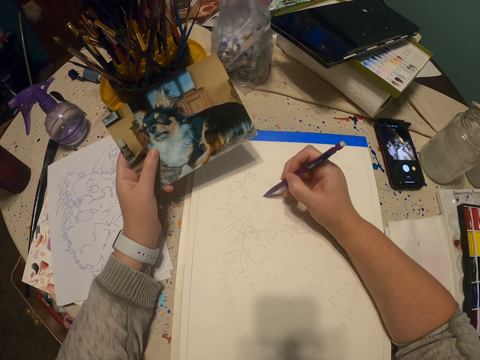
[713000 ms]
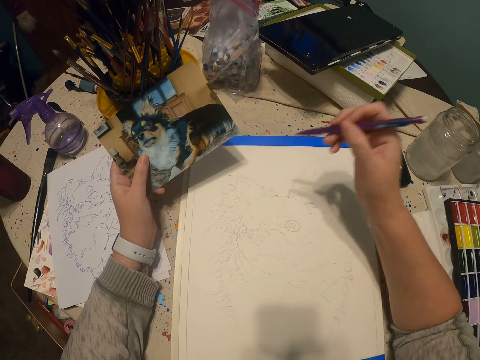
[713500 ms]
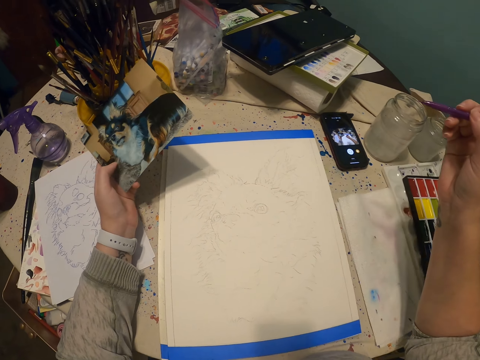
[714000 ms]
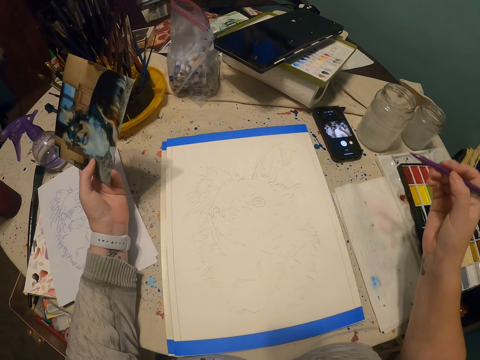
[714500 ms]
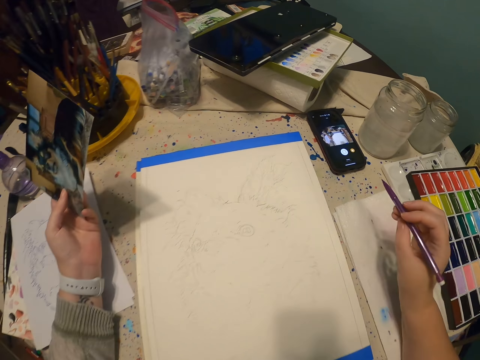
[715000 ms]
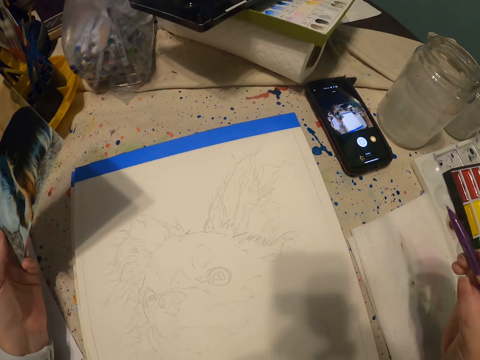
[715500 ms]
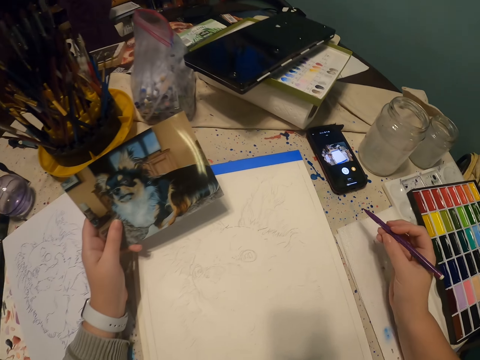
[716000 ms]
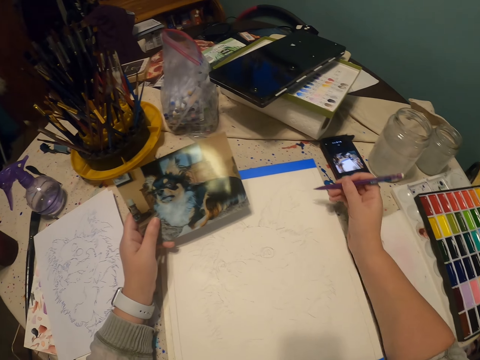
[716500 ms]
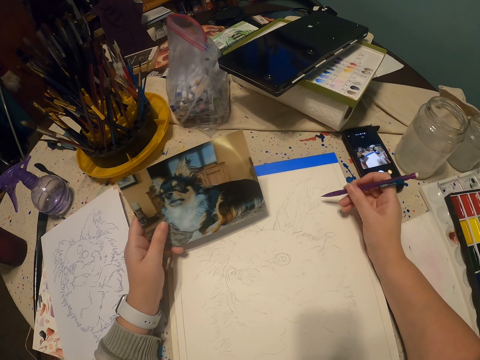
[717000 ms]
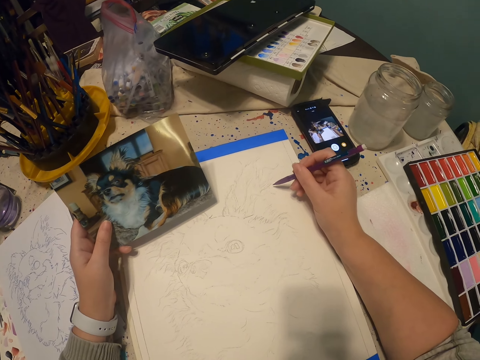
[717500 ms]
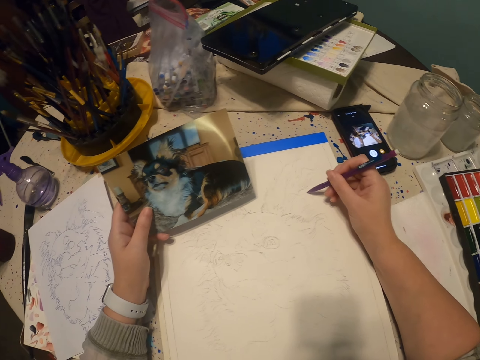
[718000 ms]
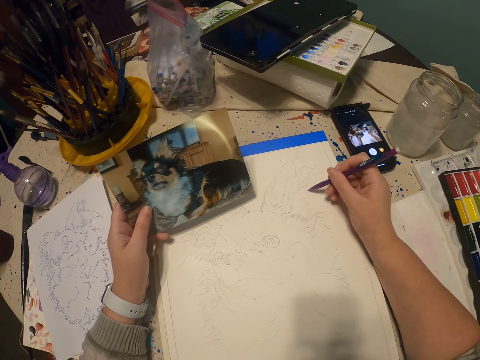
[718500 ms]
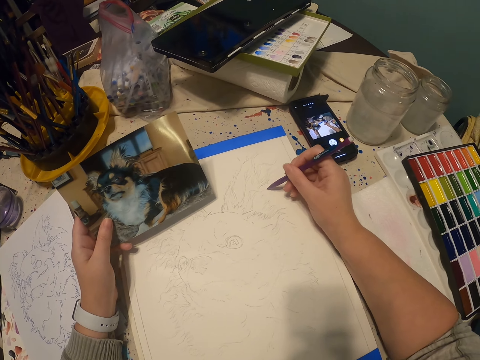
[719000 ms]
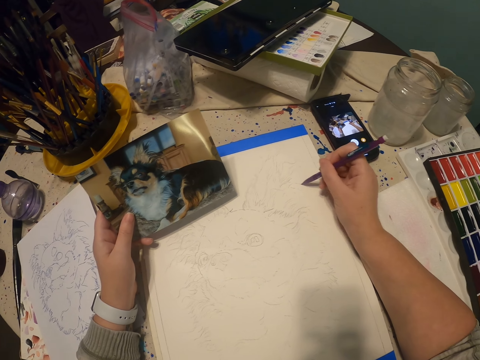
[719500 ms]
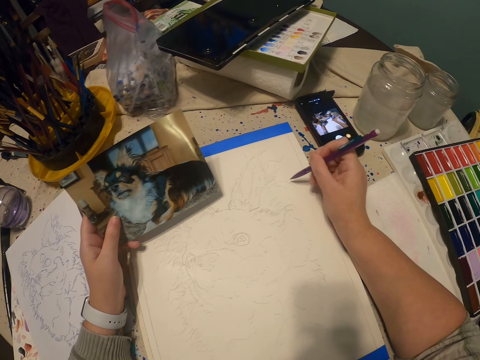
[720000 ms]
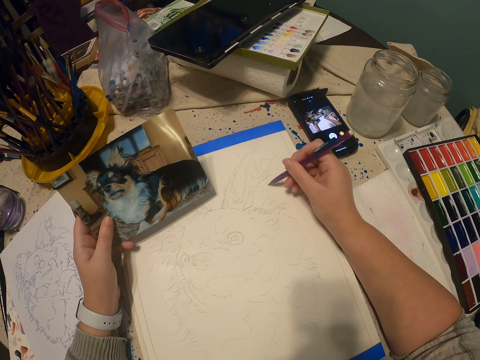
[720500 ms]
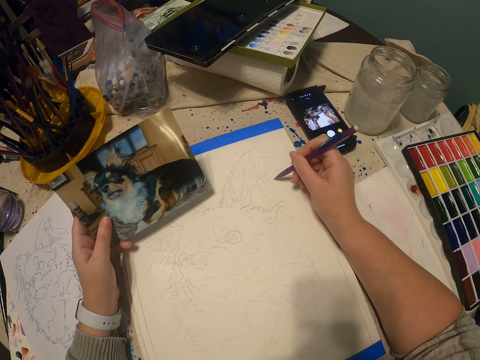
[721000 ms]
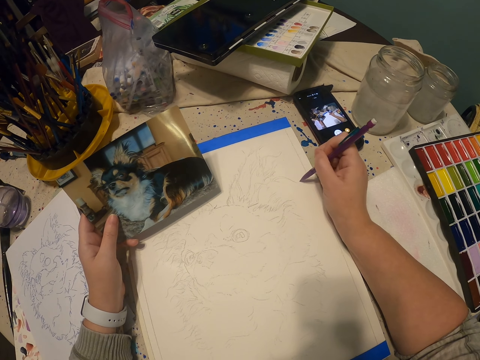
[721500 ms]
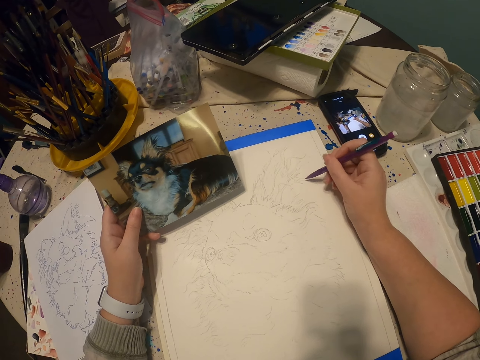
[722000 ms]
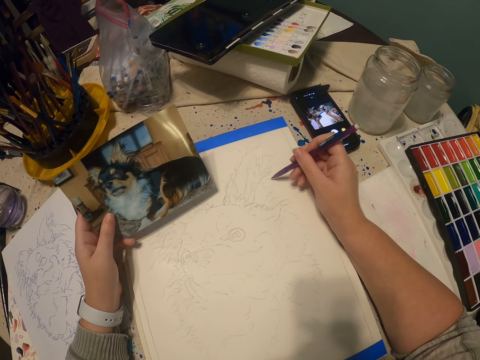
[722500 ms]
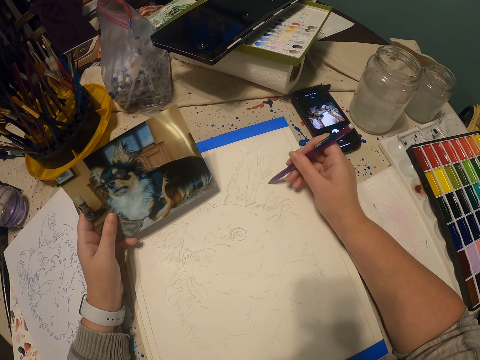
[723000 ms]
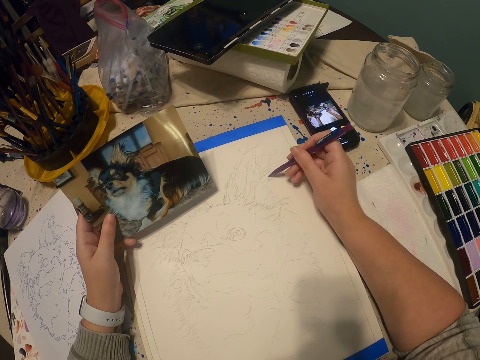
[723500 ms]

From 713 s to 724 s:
The camera wearer moves a hand. They draw a sketch on a drawing book with a pencil.

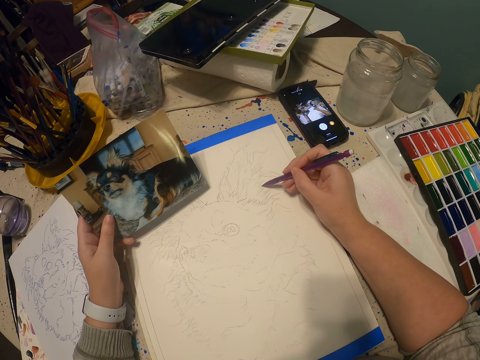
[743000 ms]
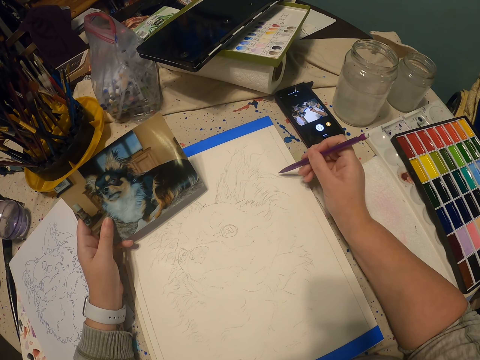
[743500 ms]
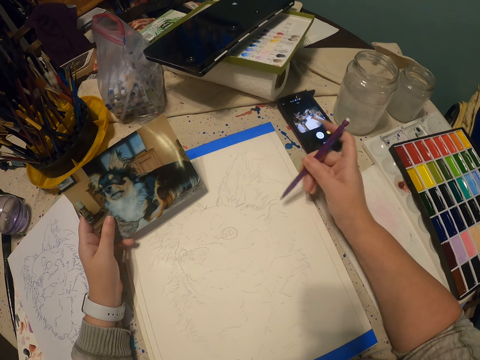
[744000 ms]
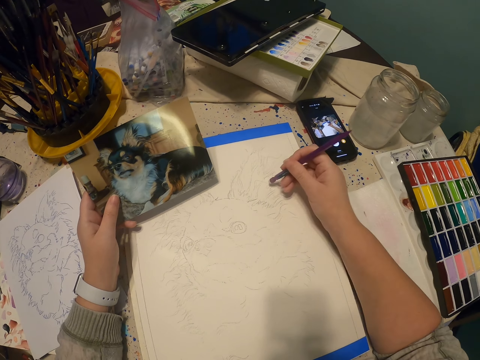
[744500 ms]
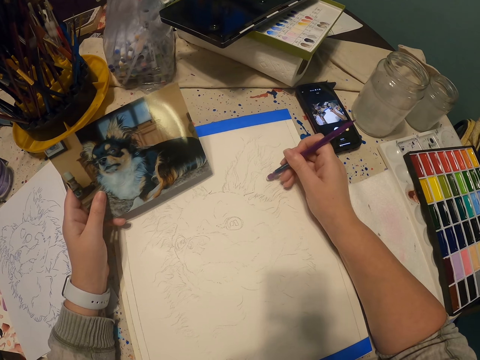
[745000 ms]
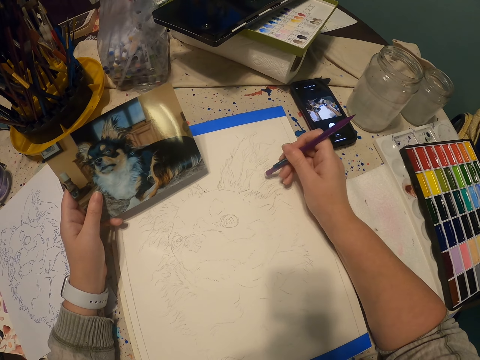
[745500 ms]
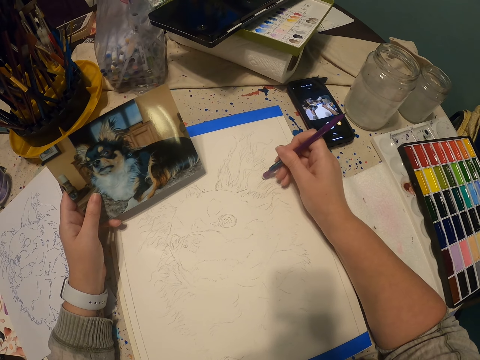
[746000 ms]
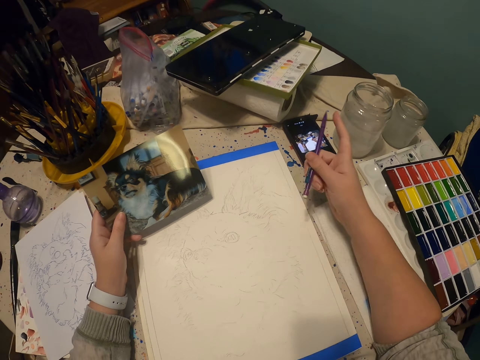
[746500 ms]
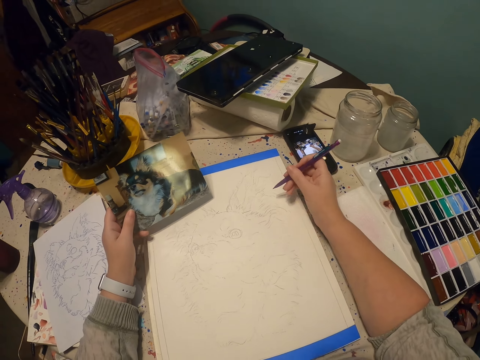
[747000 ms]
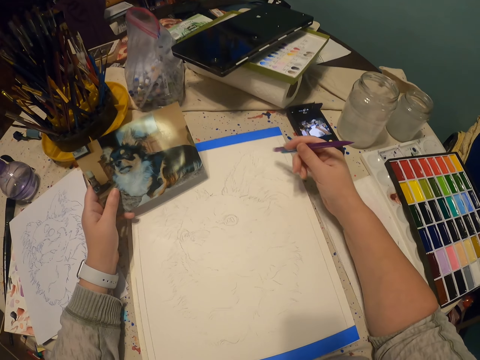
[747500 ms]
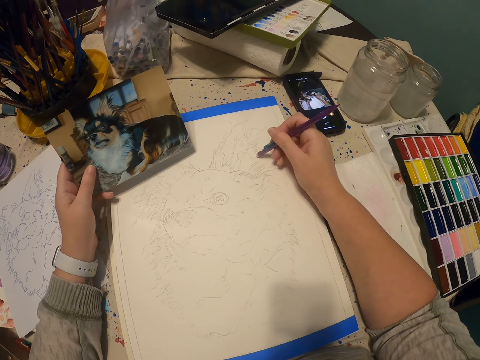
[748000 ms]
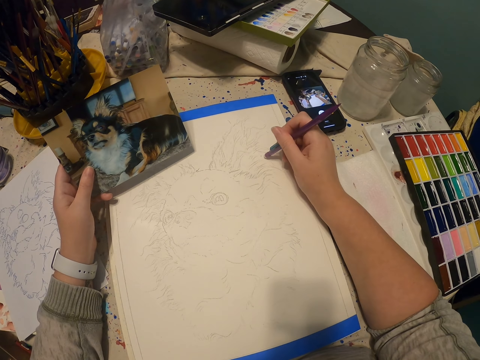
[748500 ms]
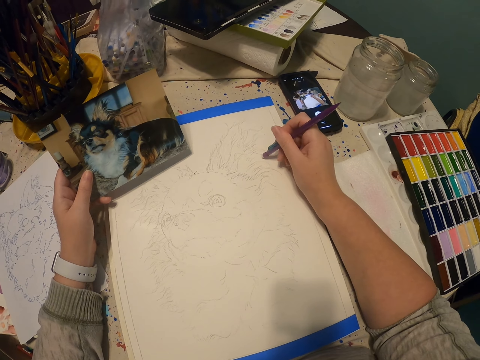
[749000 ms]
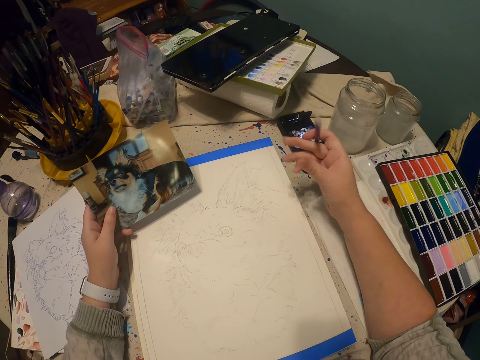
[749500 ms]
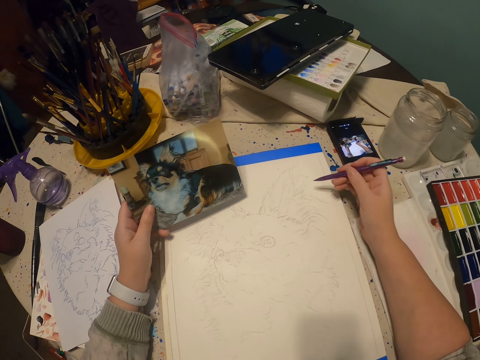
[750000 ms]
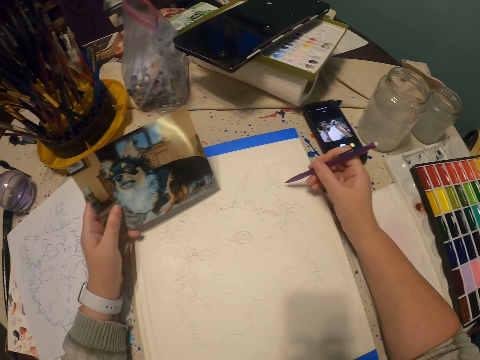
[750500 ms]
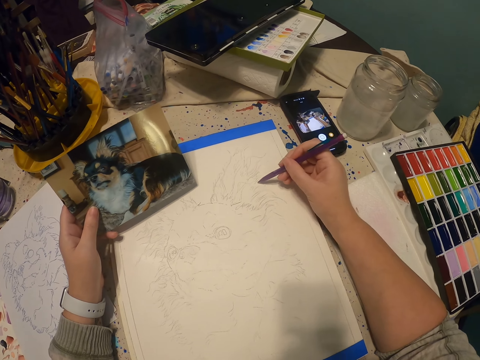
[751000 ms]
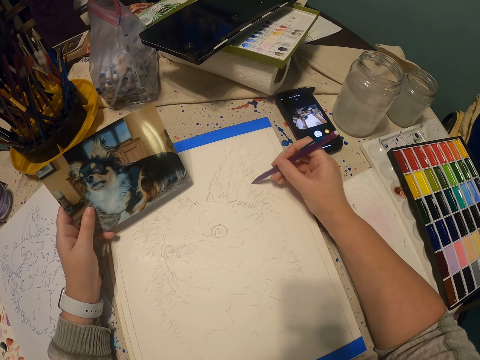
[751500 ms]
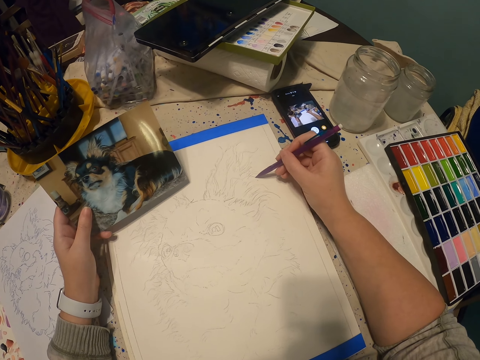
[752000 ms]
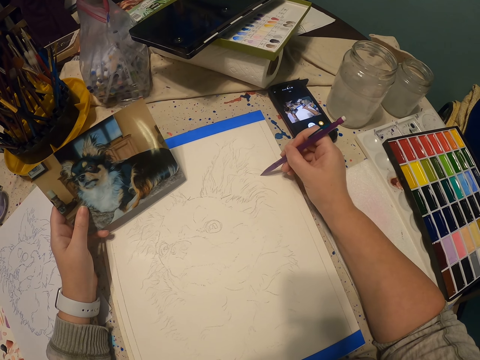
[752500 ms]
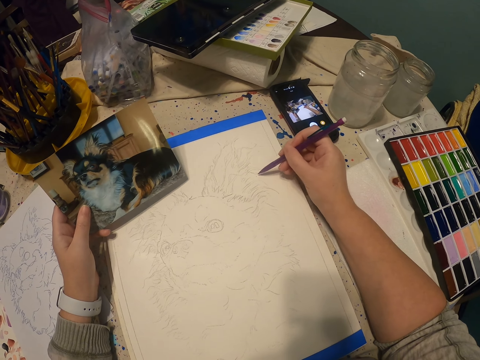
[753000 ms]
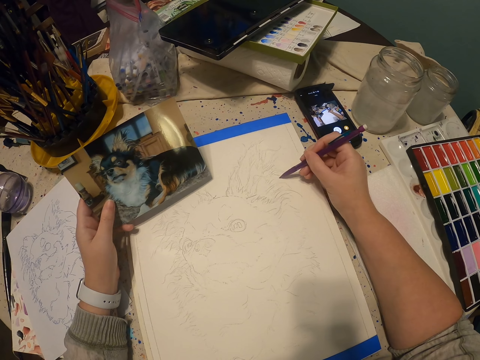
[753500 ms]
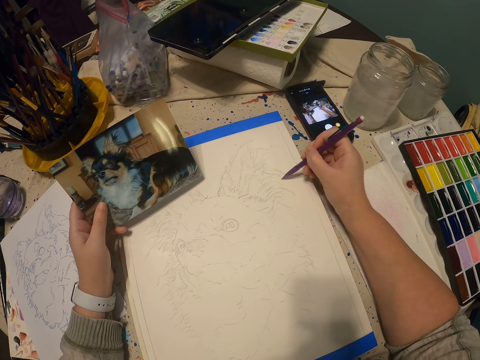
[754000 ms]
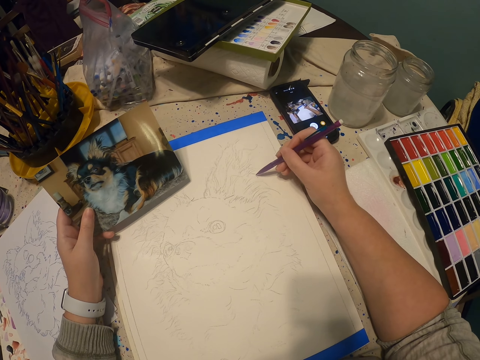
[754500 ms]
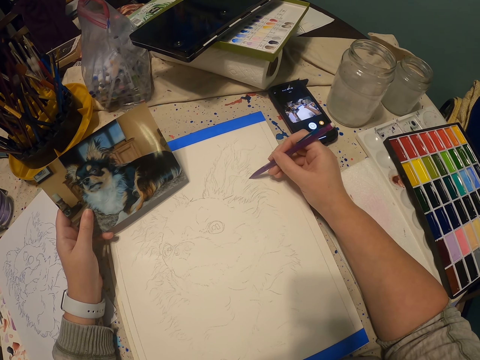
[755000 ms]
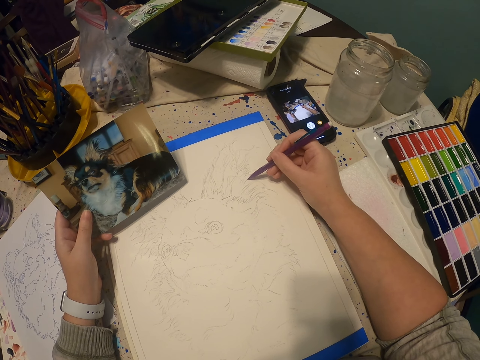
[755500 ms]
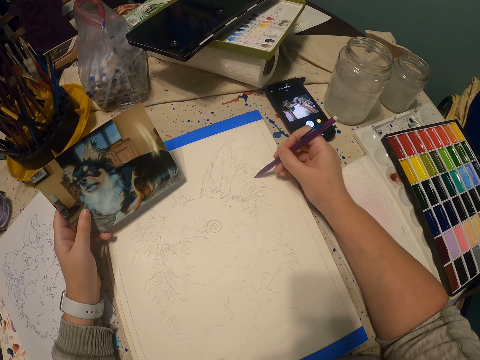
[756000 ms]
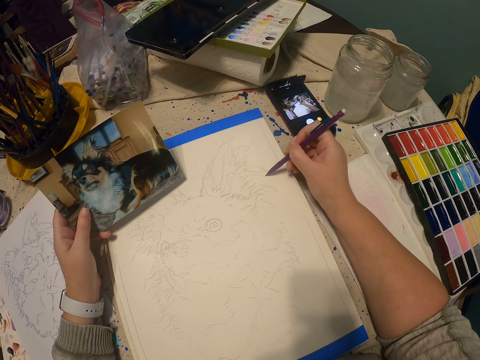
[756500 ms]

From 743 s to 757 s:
The camera wearer flips a pencil. They rub part of a drawing with a rubber. They flip the pencil. They rub the drawing with the rubber. They flip the pencil. They draw a sketch on a drawing book with the pencil.

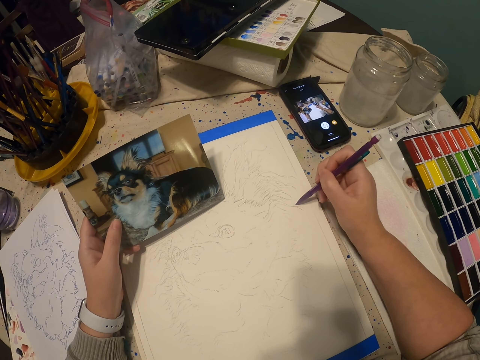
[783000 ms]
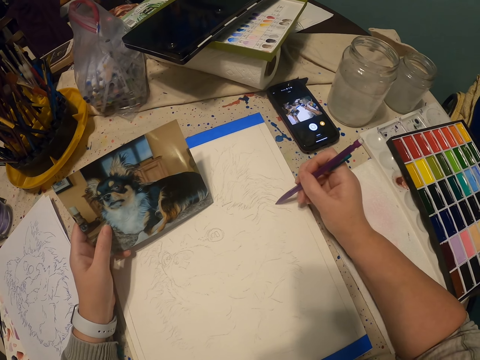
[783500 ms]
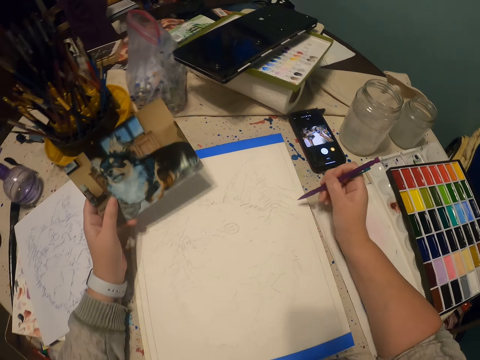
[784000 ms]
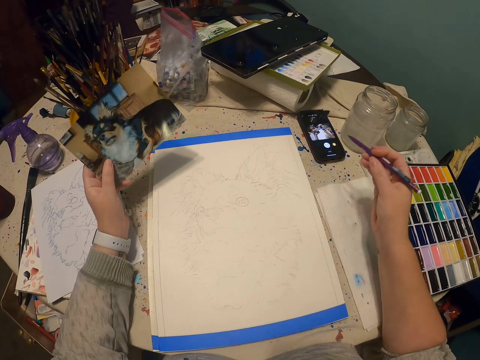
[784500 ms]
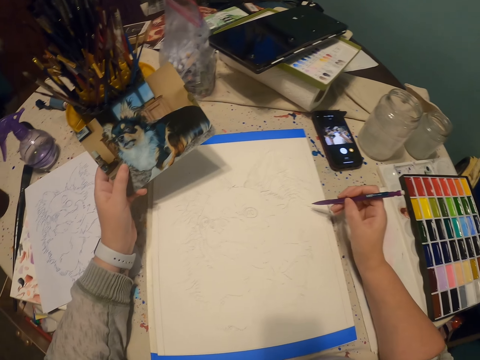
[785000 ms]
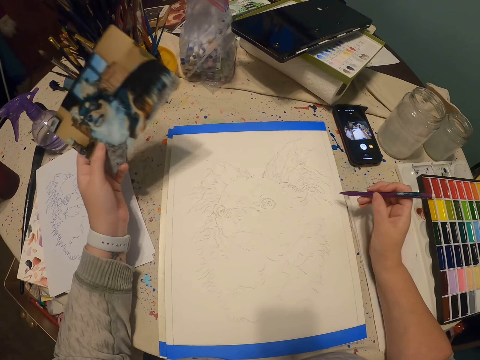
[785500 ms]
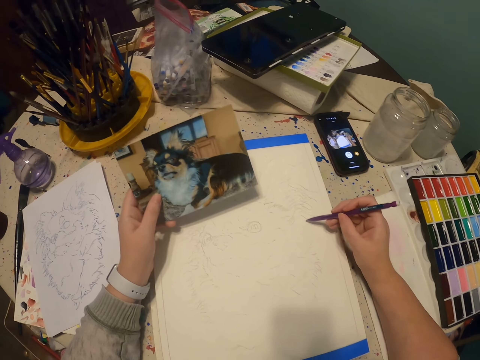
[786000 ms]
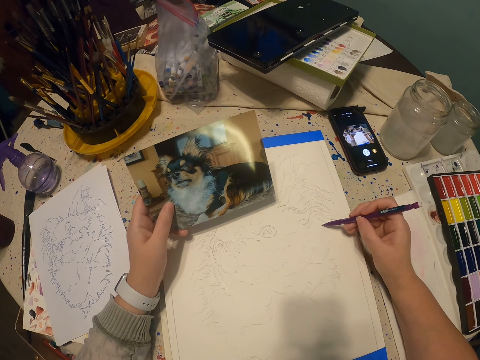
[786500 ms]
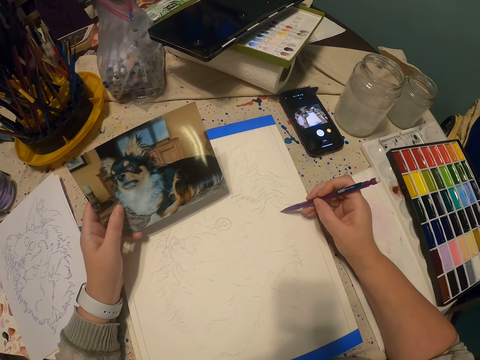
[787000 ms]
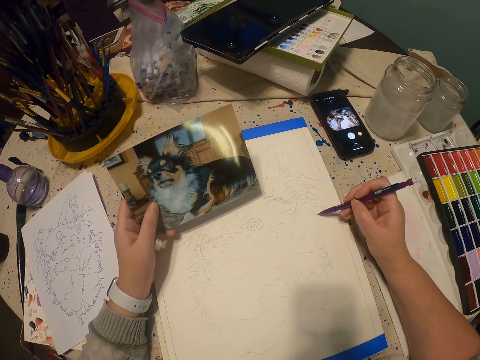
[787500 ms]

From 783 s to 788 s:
The camera wearer moves hands.
